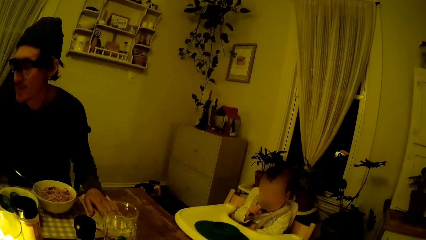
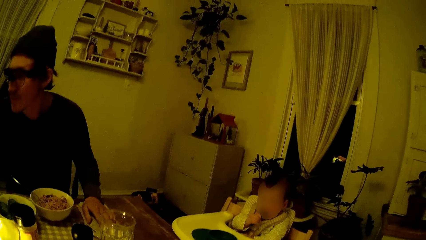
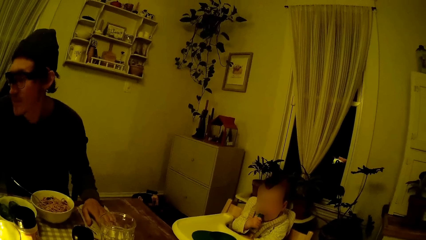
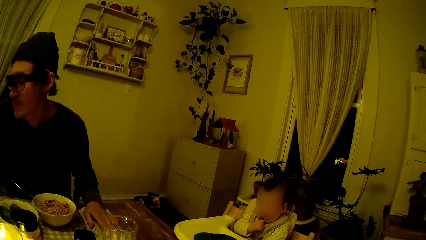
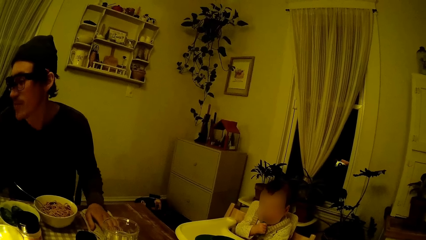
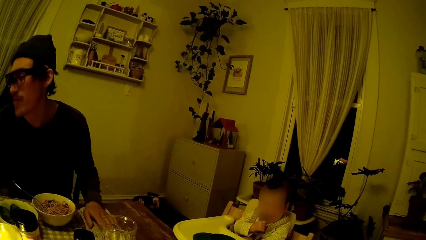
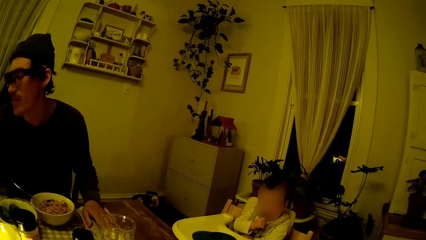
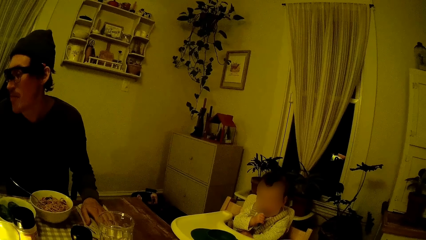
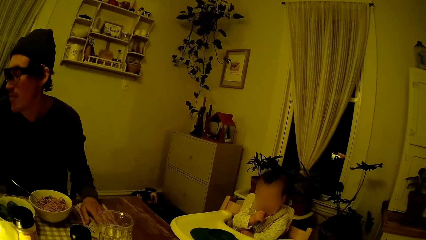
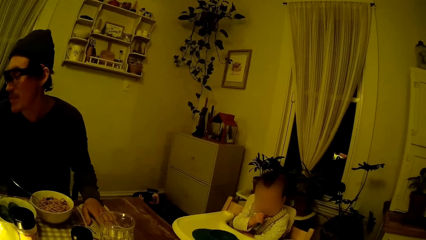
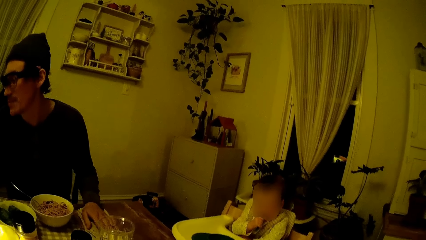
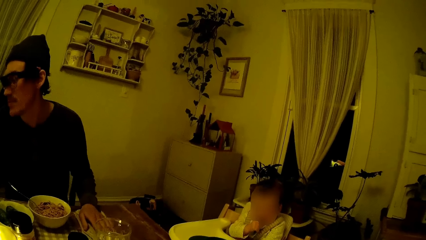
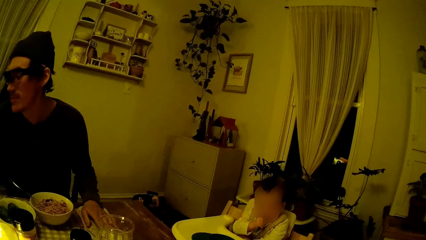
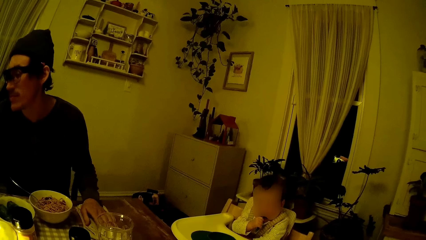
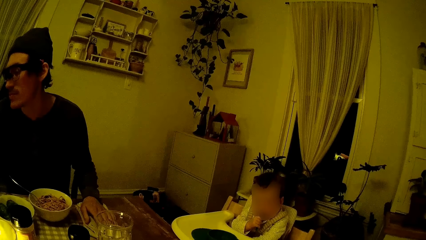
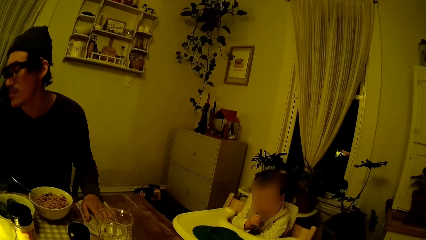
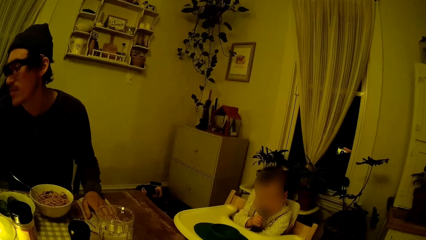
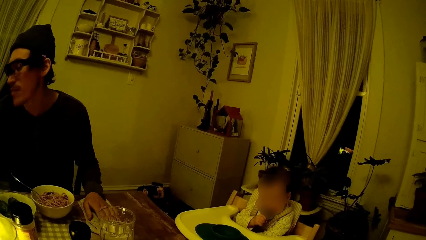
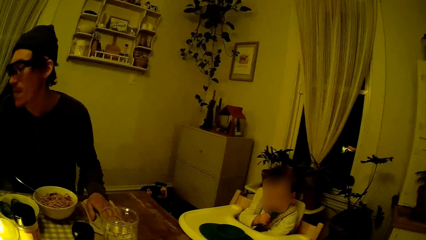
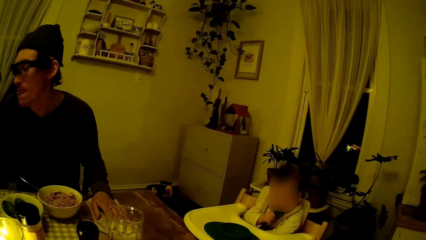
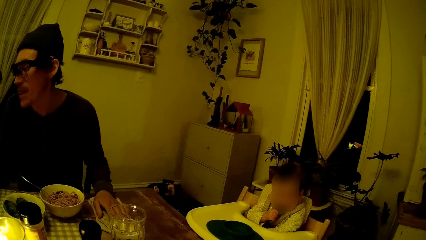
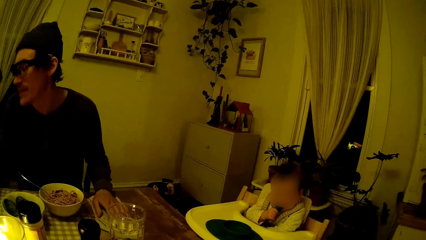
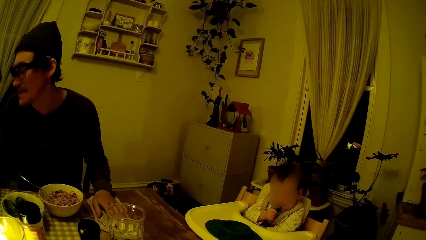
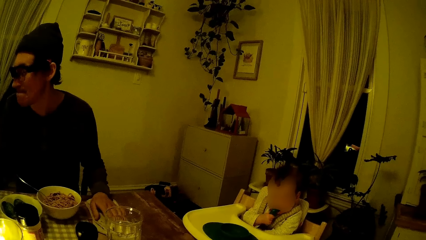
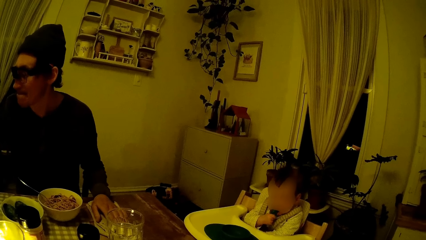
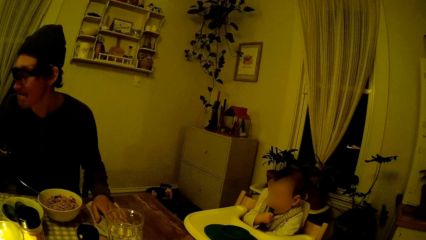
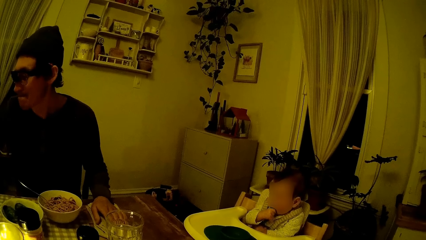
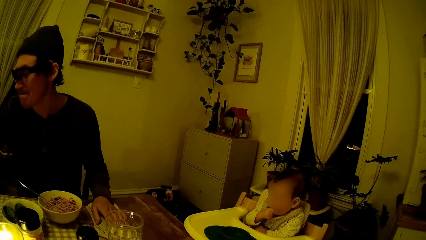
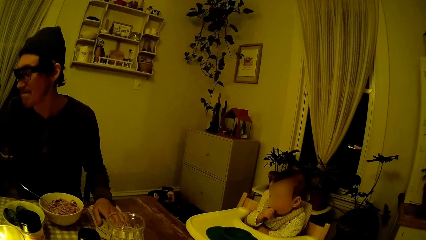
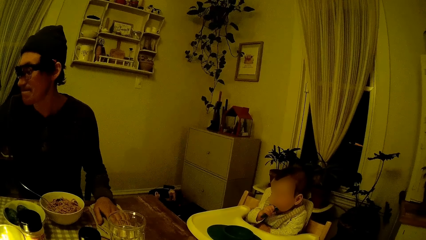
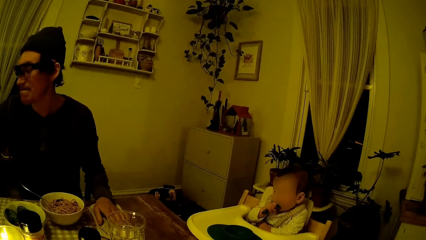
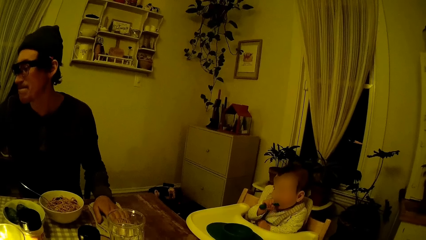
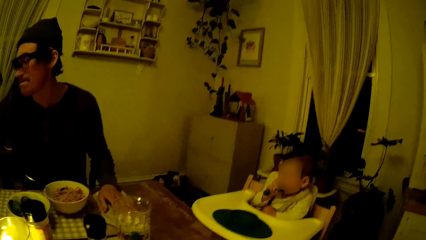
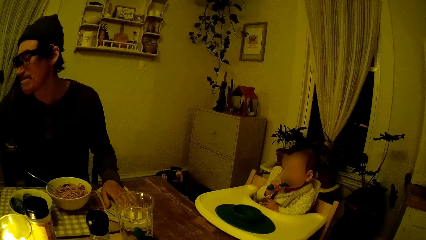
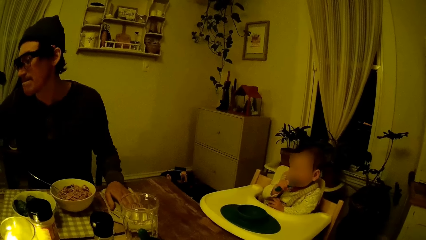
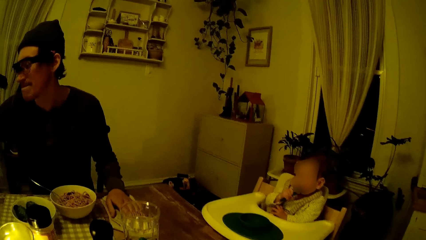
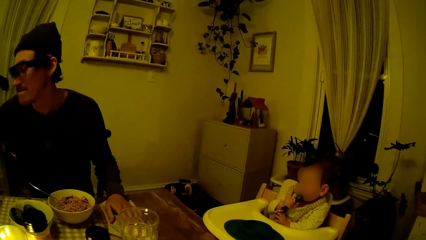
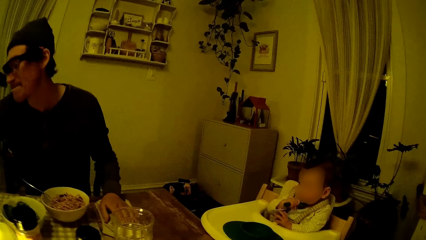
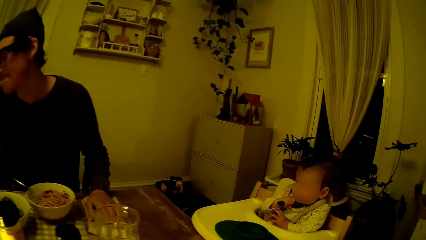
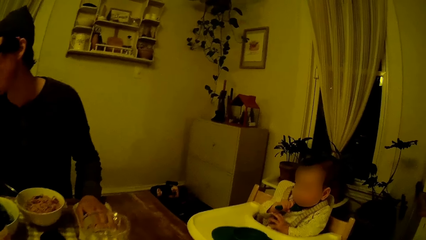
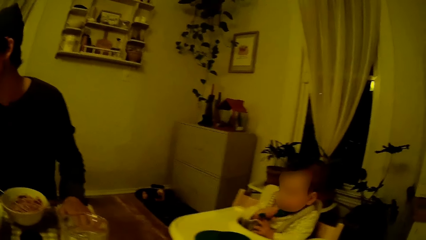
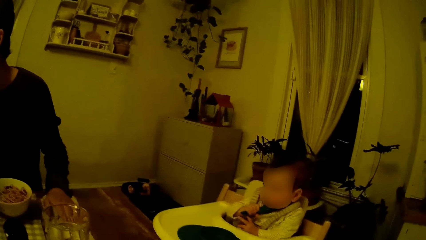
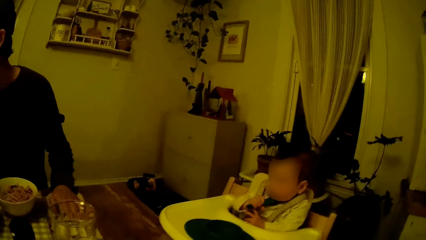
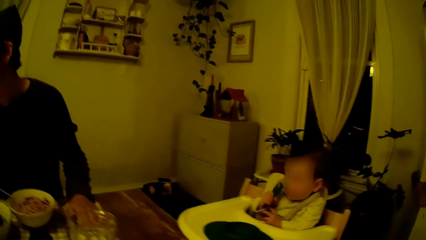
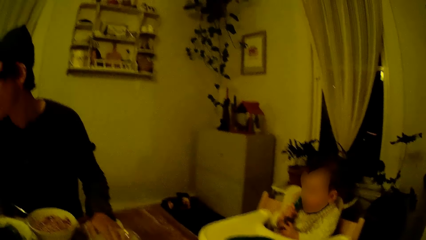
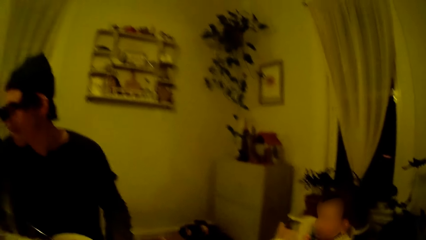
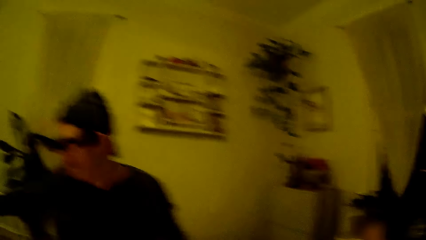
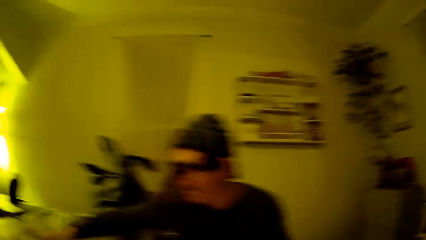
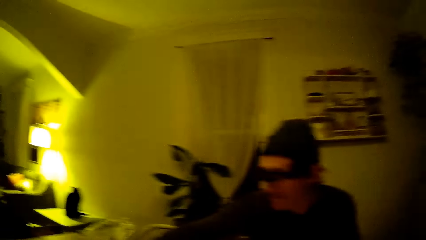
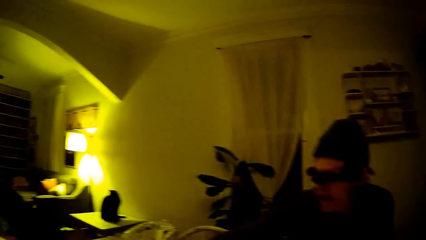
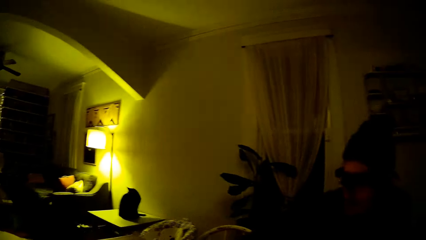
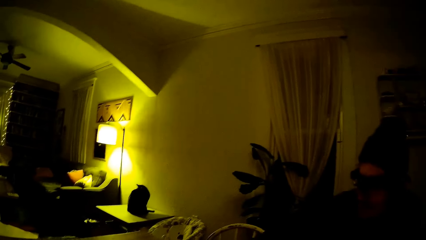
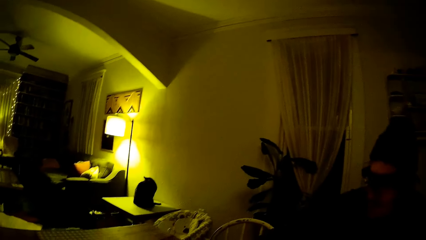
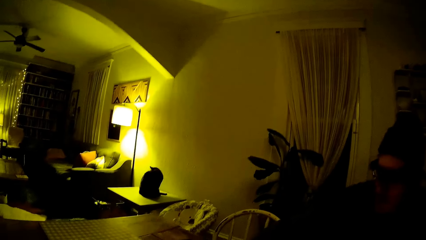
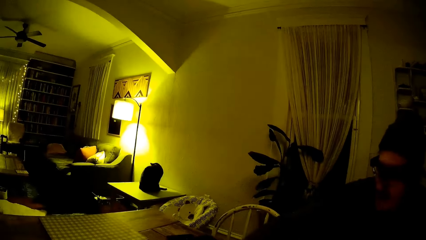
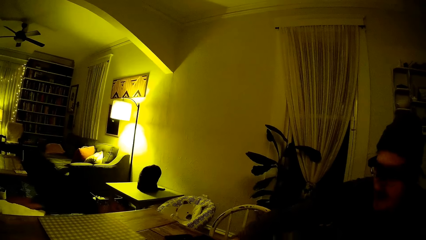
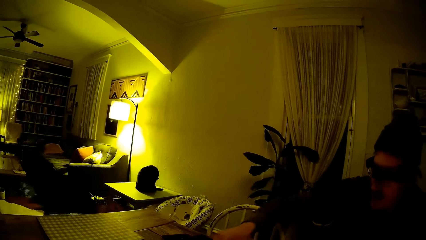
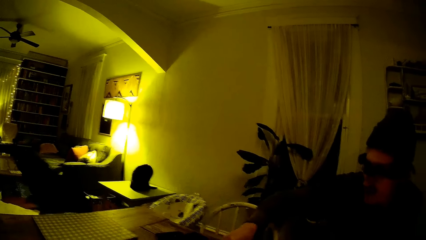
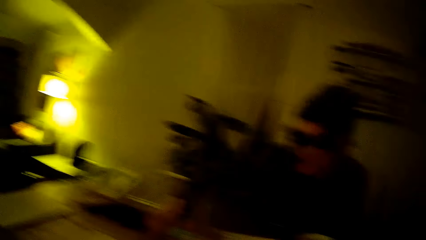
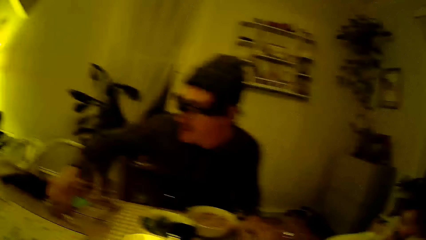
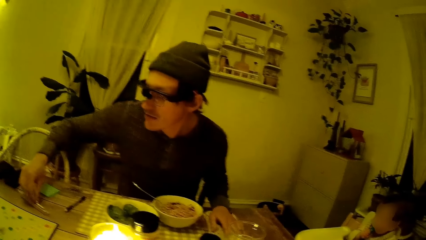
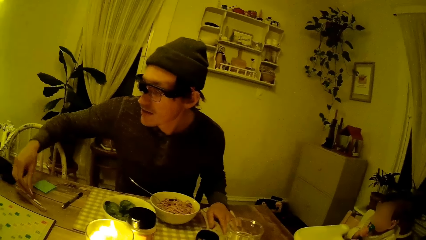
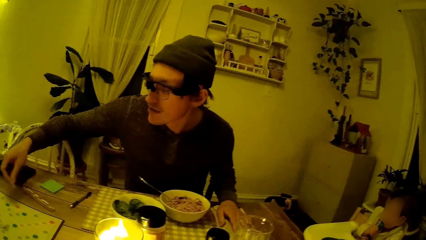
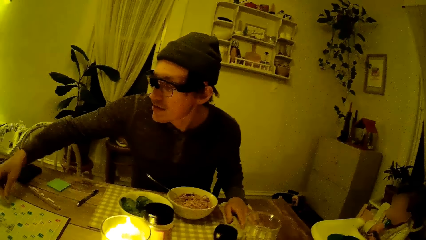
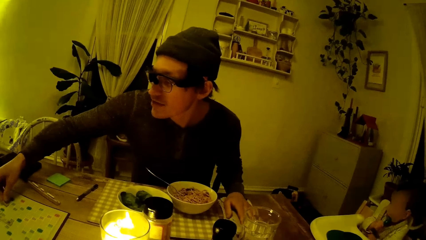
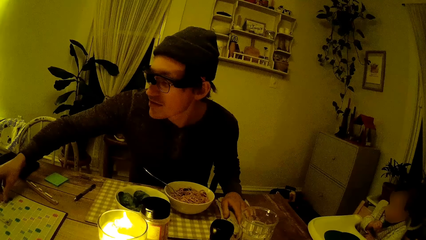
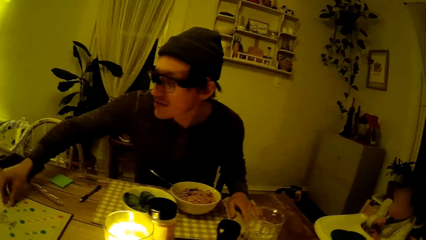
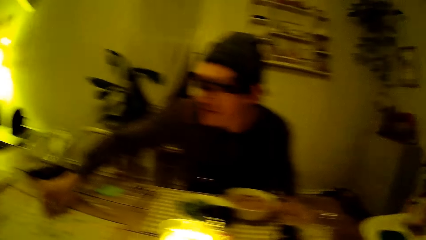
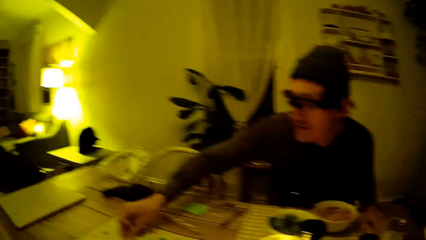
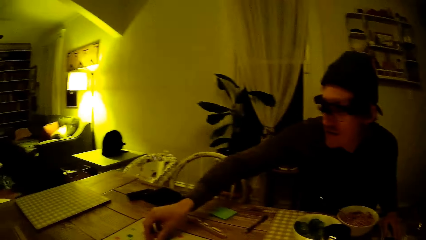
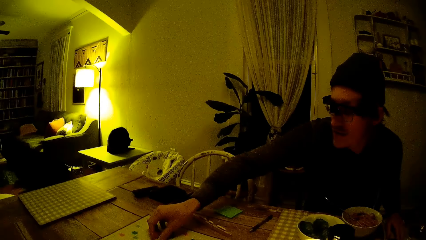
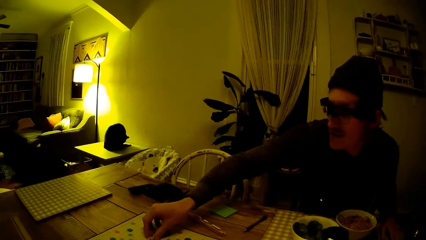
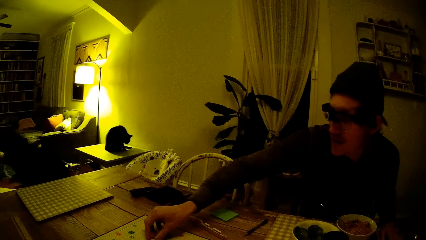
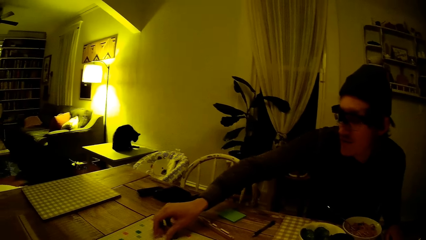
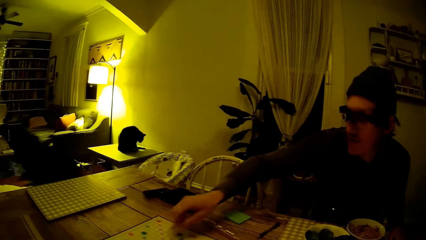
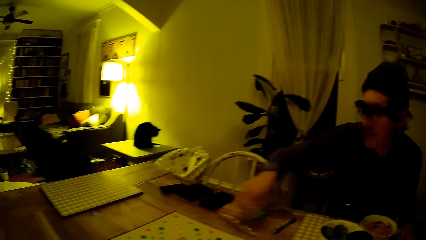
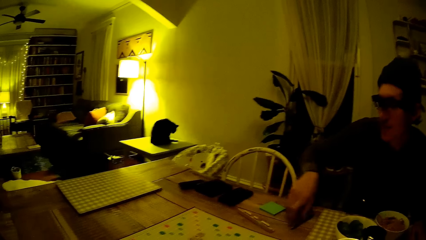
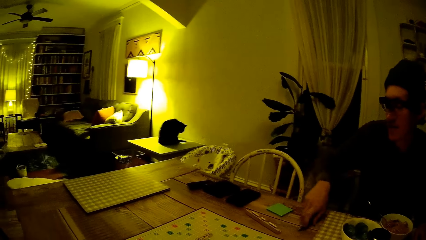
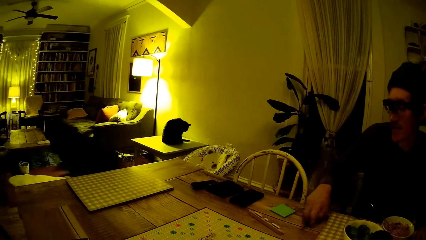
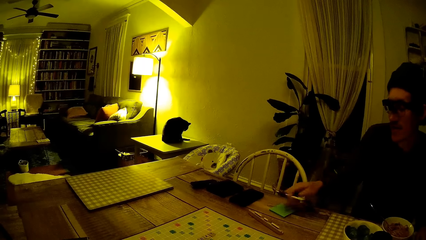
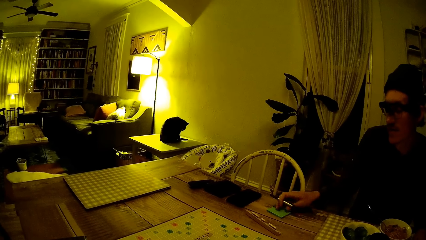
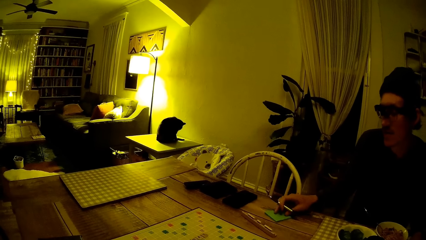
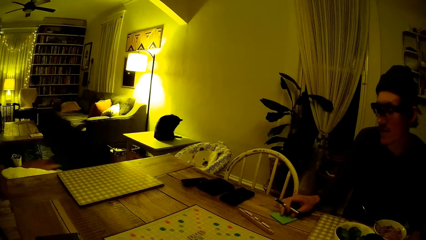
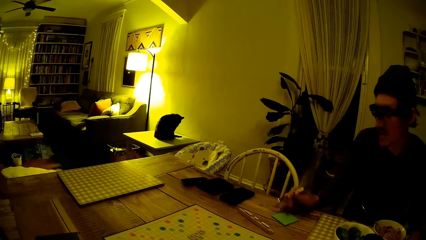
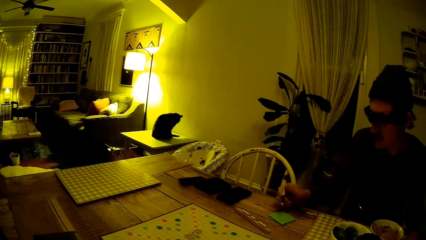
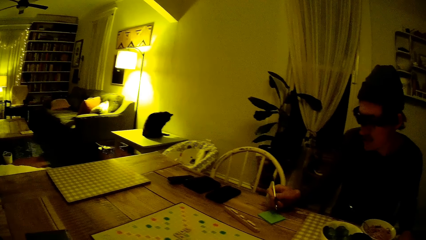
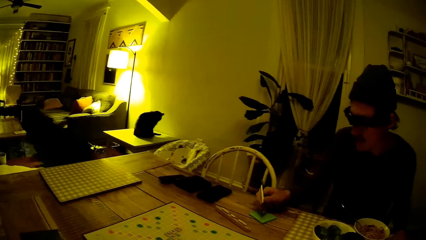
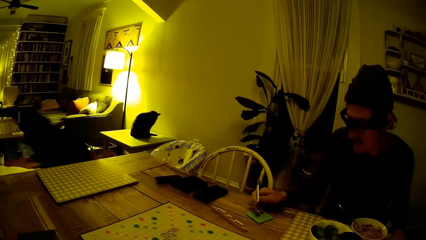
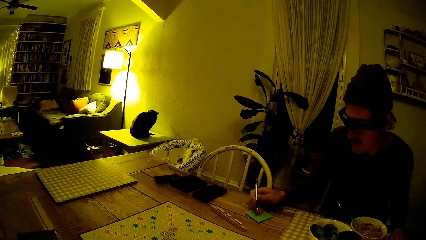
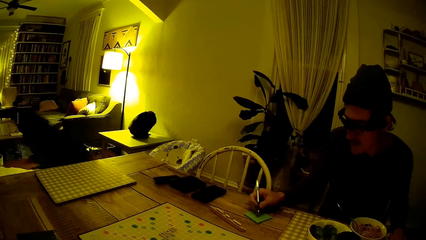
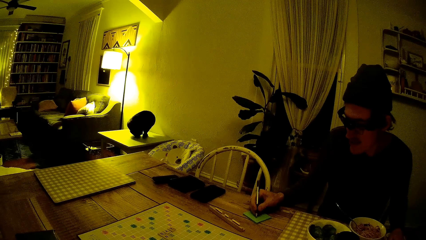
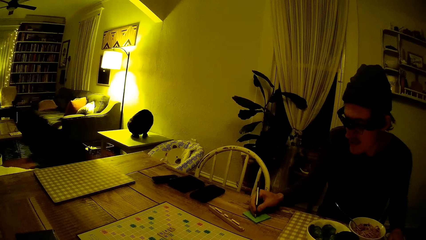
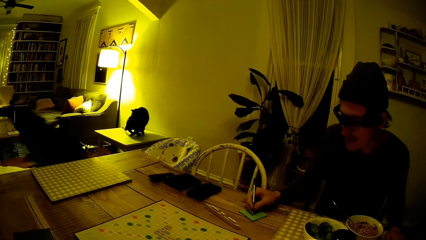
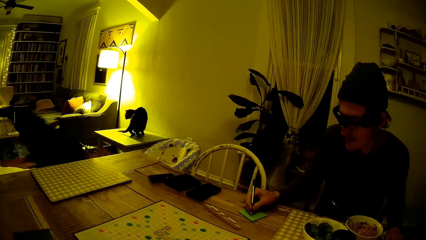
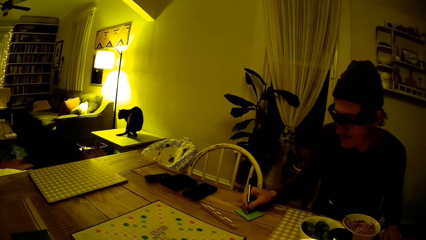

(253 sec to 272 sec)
The man sings and dances while seated. He picks up a scrabble piece with his right hand. He places the scrabble piece on the board with his right hand. He picks up the pen on the table with his right hand. He drags the sticky pad towards himself using his right hand. He writes in the sticky pad with the pen in his right hand.
